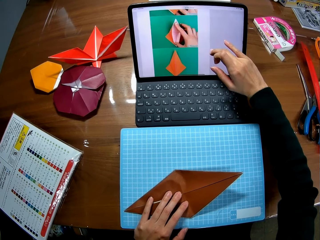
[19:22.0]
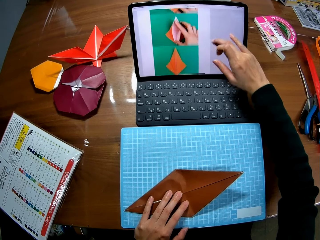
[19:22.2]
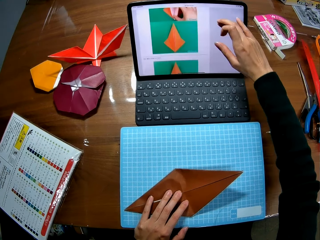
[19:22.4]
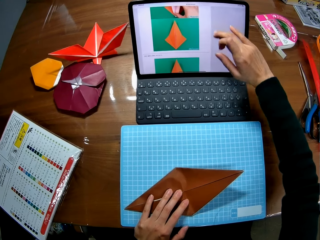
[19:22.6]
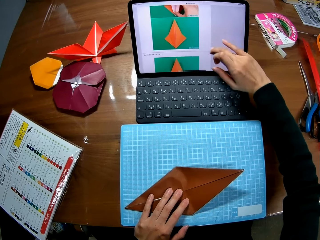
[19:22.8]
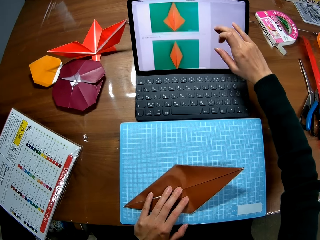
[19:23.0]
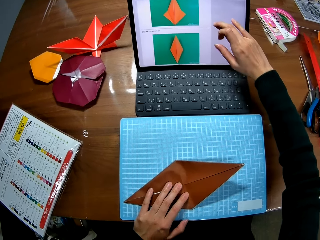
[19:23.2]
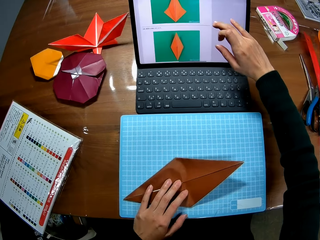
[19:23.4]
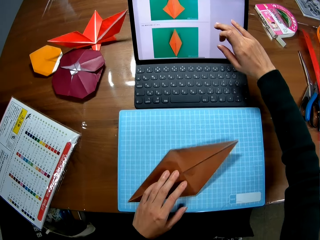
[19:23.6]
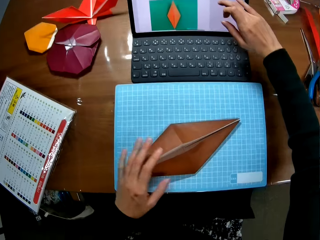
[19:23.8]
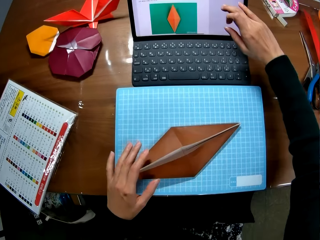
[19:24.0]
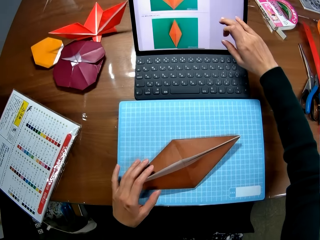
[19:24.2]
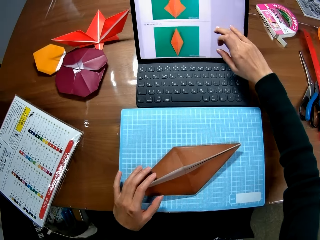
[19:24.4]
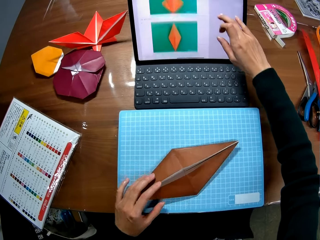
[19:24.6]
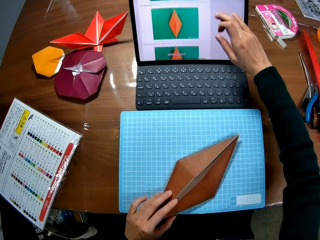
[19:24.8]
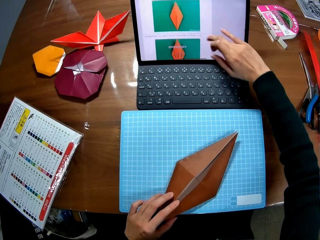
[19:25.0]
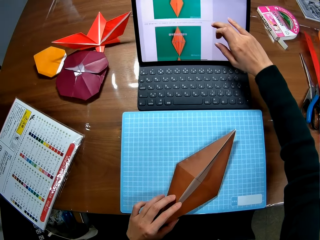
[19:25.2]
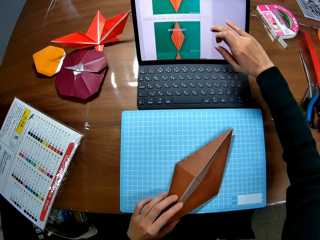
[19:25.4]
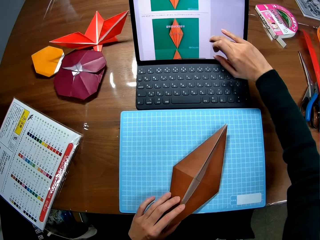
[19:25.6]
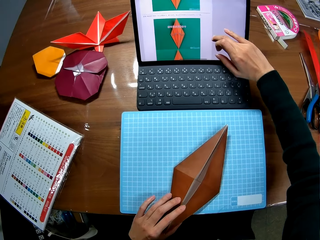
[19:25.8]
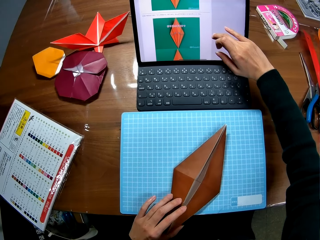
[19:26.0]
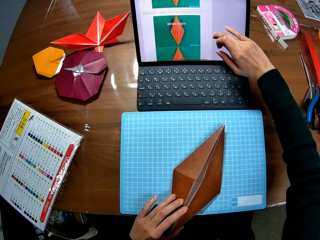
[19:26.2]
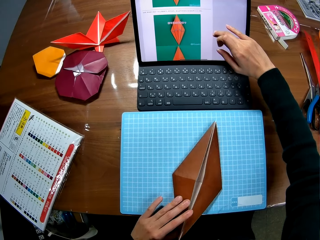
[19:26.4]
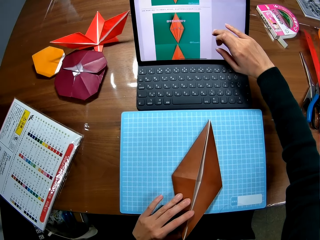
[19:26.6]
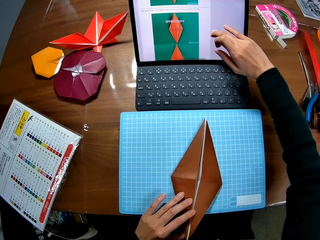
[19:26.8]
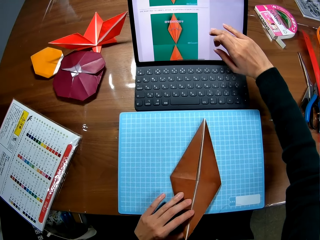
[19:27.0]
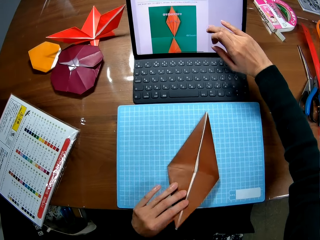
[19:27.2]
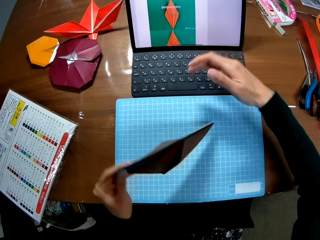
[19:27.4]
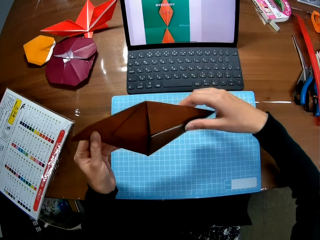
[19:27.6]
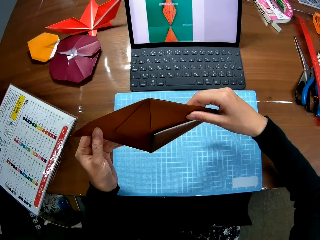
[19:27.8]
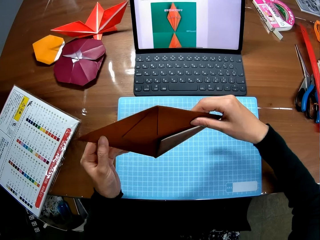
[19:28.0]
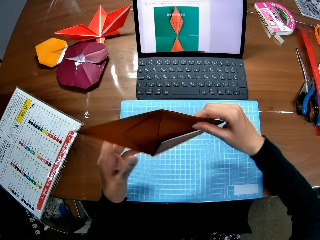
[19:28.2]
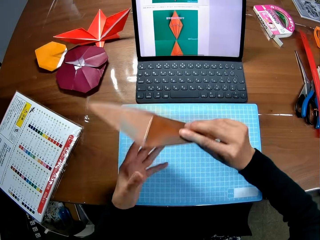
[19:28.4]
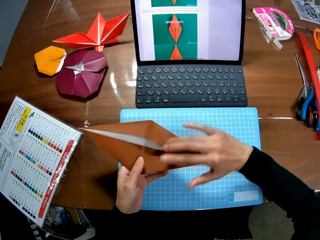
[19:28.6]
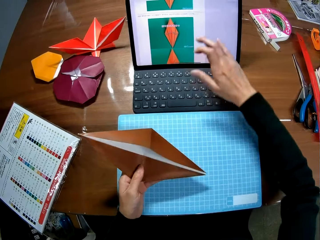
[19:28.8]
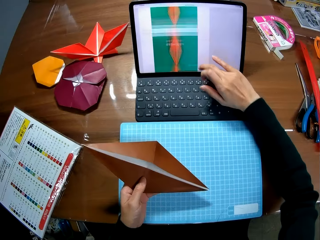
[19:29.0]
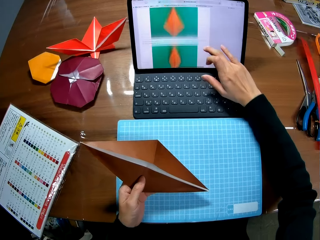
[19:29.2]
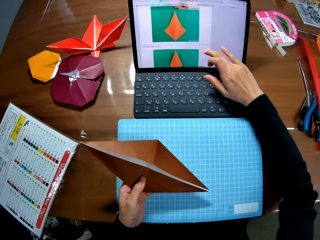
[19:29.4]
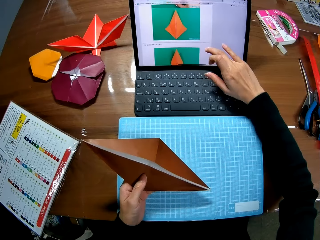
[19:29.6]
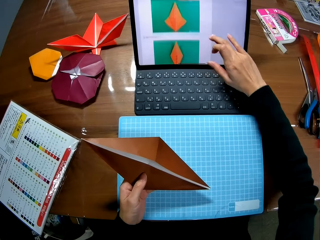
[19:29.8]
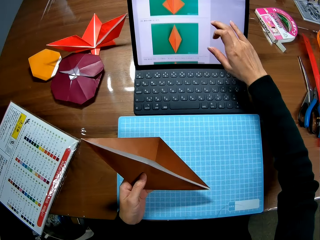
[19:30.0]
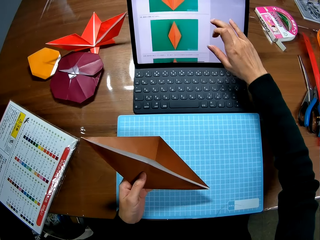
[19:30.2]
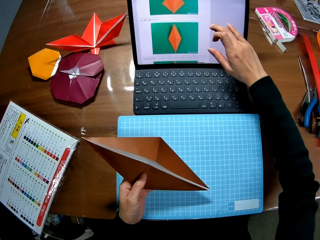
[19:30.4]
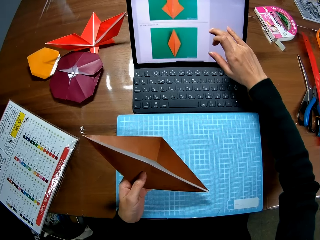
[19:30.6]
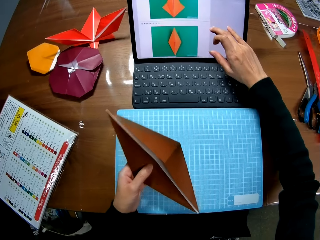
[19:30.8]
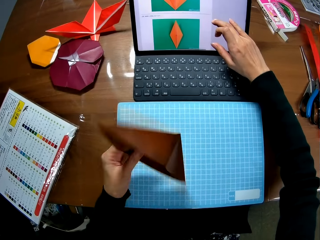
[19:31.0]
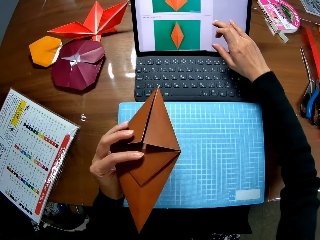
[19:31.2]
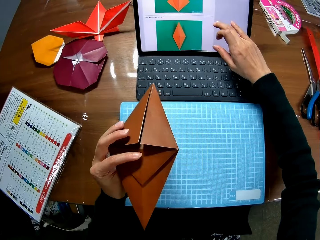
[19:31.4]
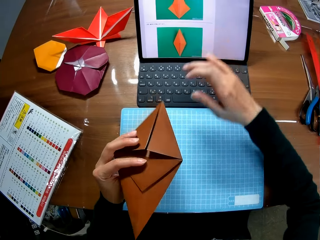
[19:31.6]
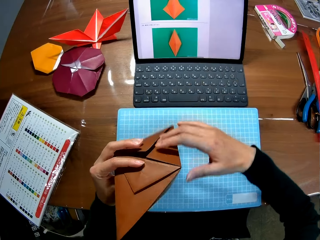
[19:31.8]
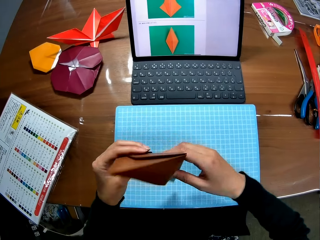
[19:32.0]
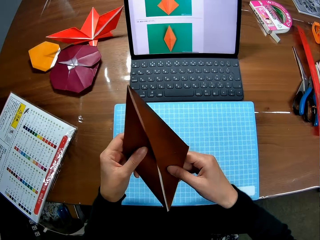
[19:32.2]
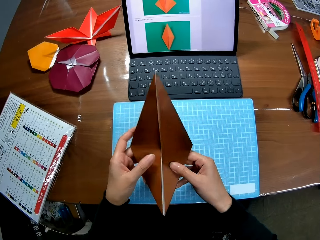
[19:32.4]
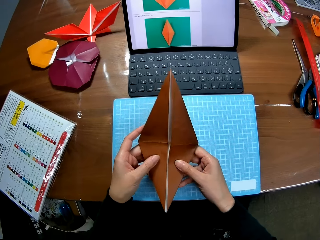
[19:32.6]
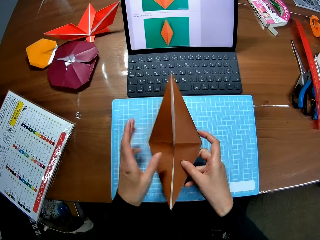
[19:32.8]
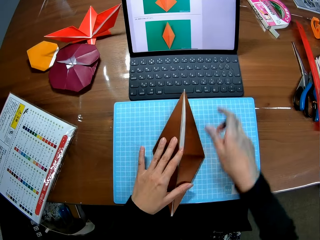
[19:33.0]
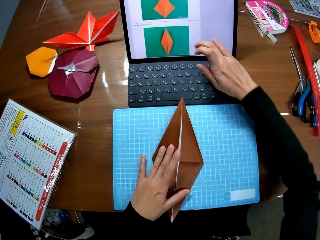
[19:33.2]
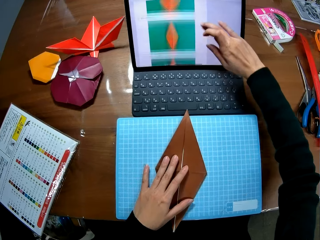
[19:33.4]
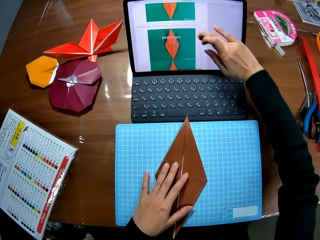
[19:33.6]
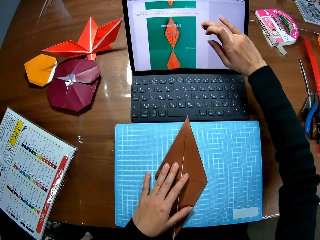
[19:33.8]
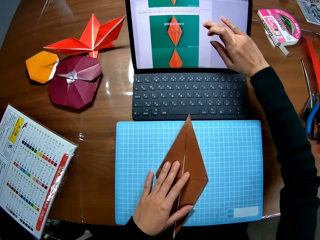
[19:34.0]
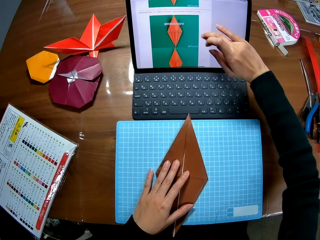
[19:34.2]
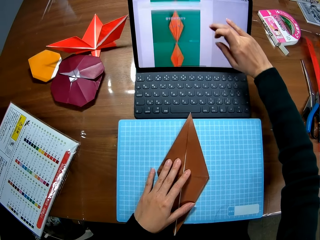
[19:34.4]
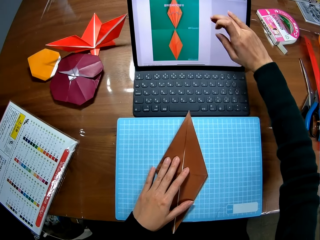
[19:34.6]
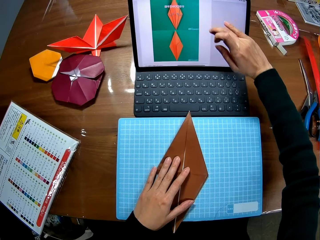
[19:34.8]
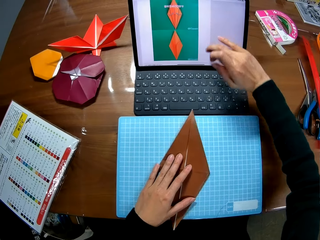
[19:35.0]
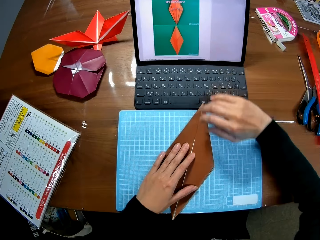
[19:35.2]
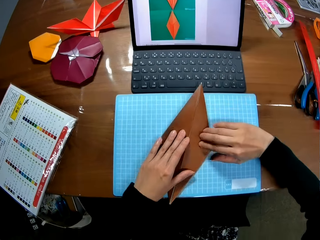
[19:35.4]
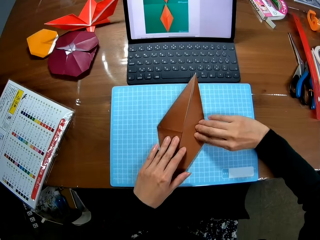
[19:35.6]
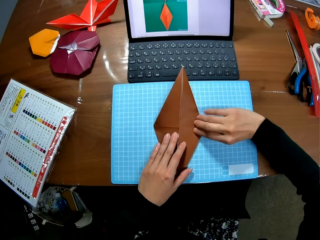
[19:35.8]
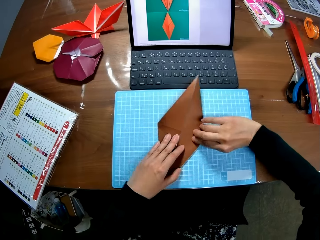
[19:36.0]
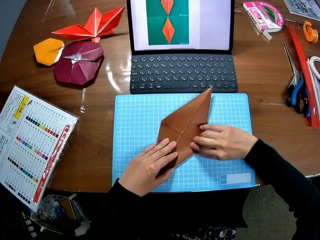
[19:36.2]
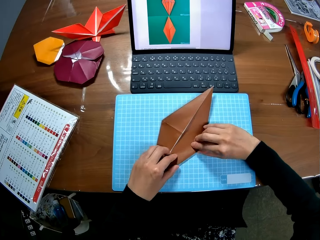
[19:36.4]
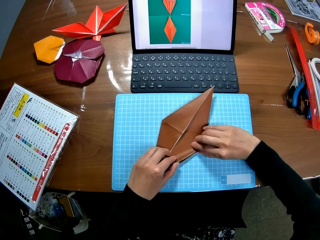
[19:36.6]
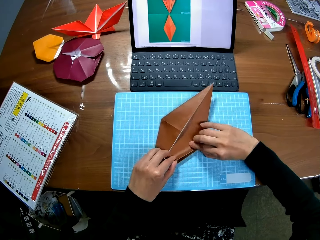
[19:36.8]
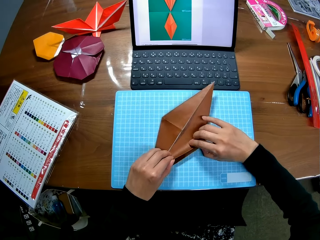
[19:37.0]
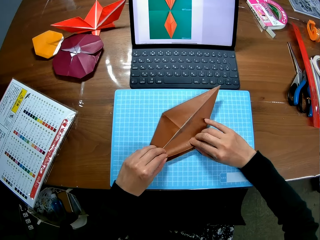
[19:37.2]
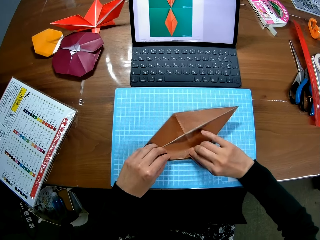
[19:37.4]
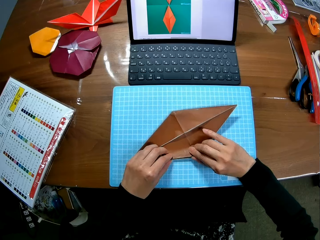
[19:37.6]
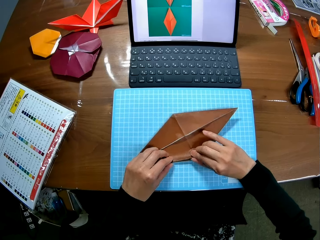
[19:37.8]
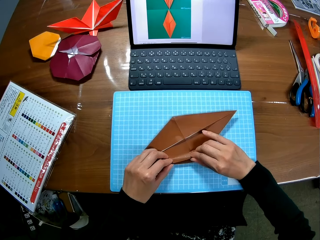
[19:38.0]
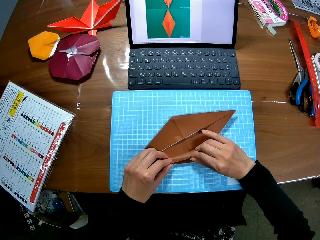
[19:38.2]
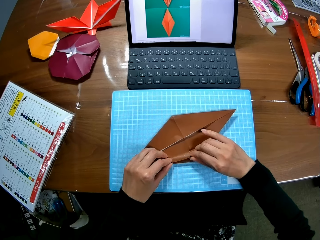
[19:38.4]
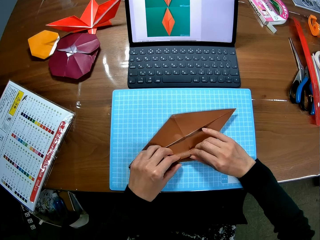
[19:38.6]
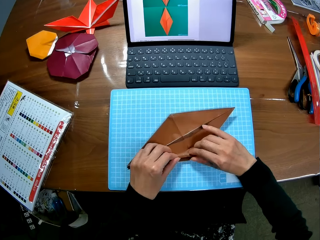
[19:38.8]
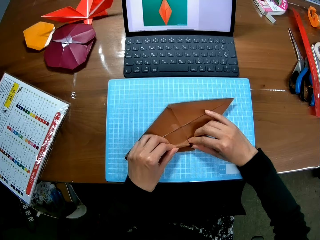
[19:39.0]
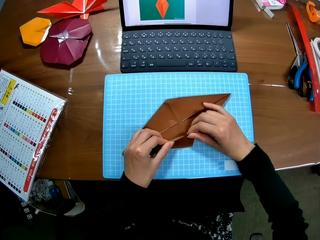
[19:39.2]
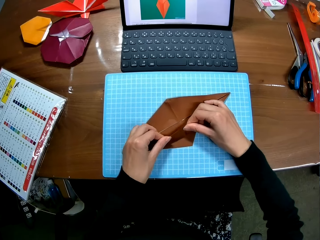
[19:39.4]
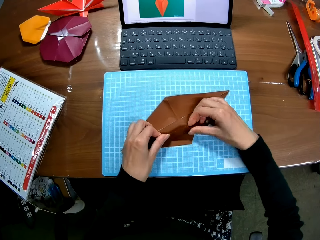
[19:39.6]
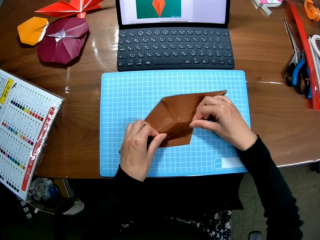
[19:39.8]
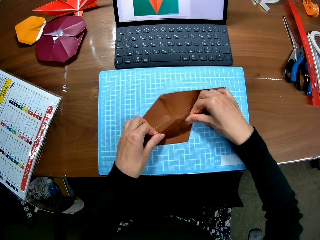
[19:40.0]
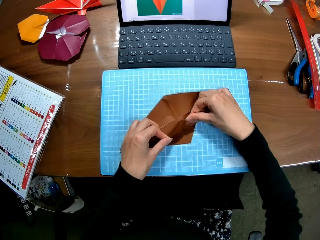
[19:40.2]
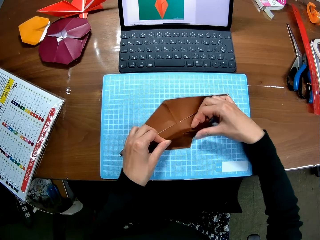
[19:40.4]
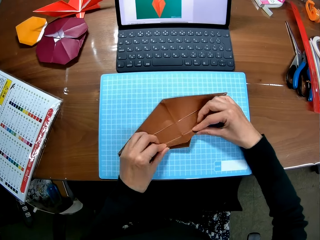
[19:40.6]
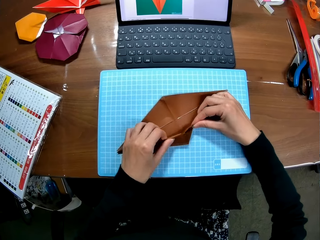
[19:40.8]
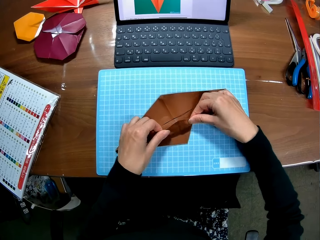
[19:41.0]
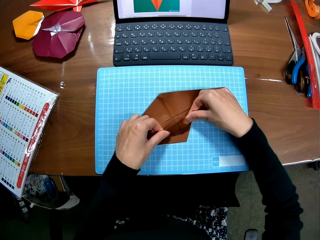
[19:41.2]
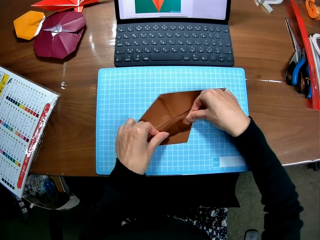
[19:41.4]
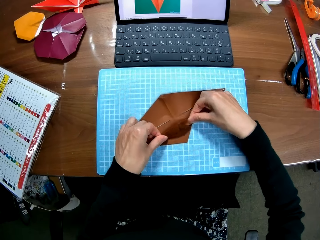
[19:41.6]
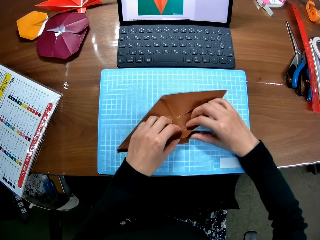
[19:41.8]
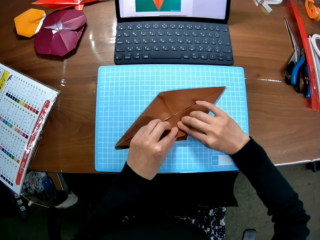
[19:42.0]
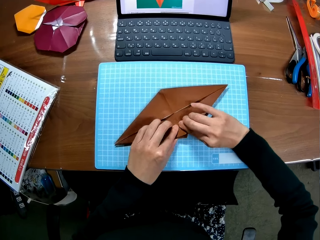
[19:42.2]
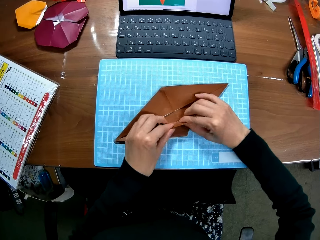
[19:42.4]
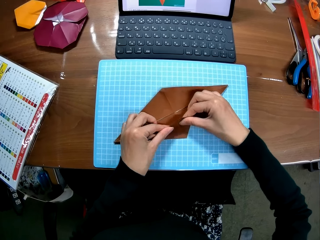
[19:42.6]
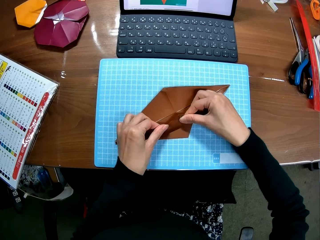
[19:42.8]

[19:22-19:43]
The camera wearer turns the paper with her left hand. She removes her right hand from the tablet screen on the table. She holds the paper in hand. She lifts the paper off the table with her left hand. She turns the paper with both her hands. She removes her right hand from the paper. She scrolls through the tablet screen on the table with her right hand. She holds the paper with both her hands. She removes her right hand from the paper and drops the paper with her left hand. She scrolls through the tablet screen on the table with her right hand. She continues to fold the paper on the table.
